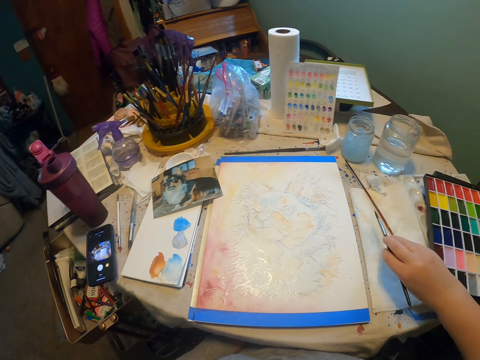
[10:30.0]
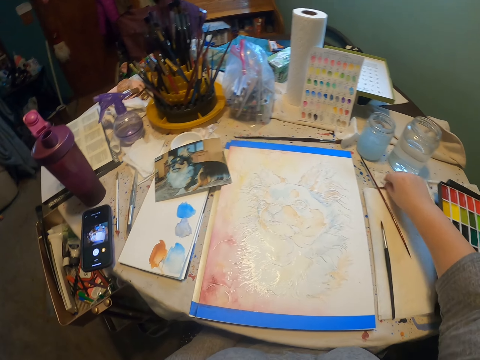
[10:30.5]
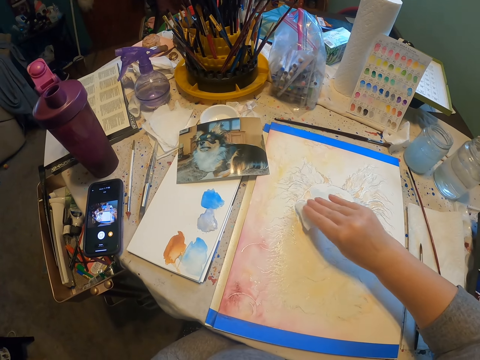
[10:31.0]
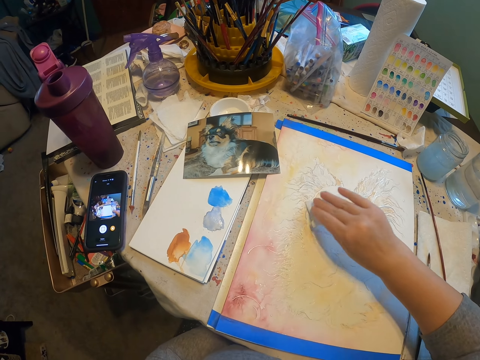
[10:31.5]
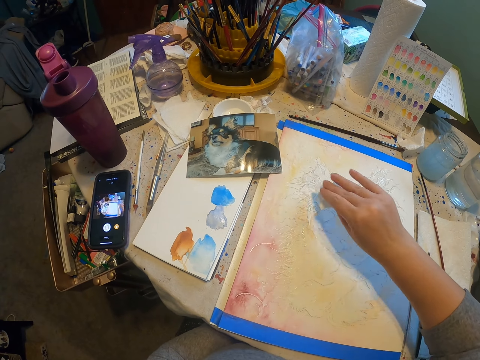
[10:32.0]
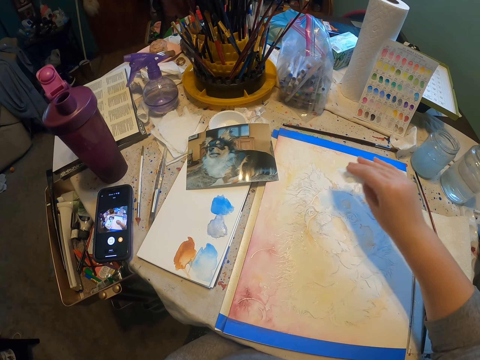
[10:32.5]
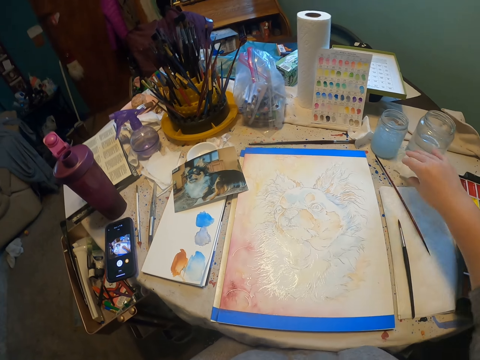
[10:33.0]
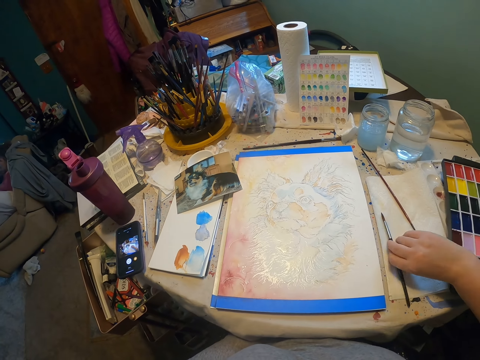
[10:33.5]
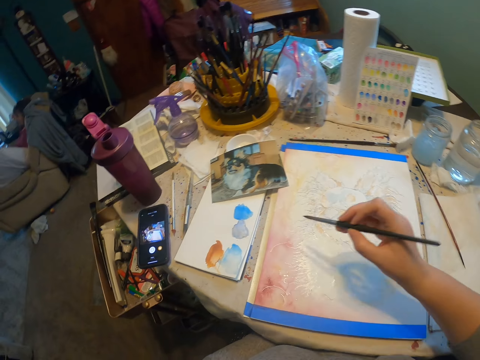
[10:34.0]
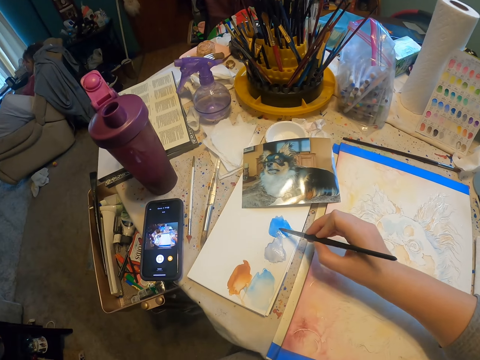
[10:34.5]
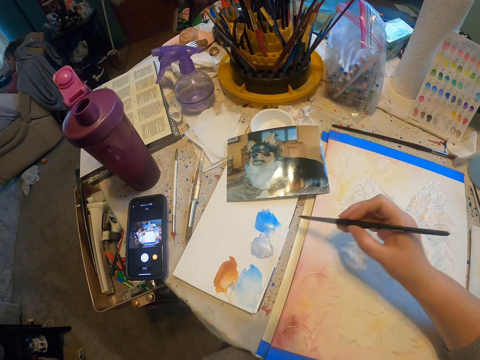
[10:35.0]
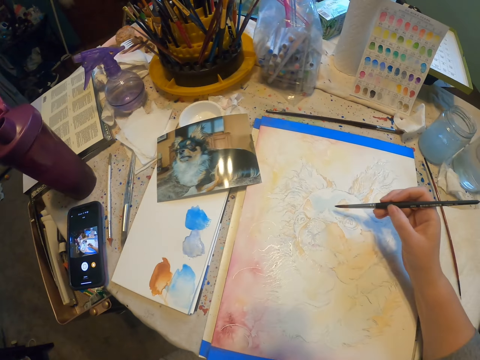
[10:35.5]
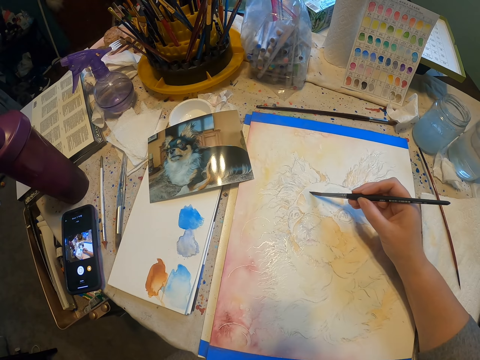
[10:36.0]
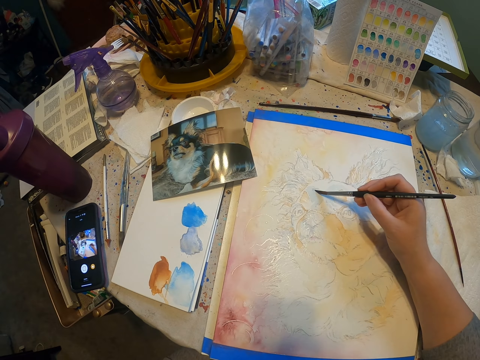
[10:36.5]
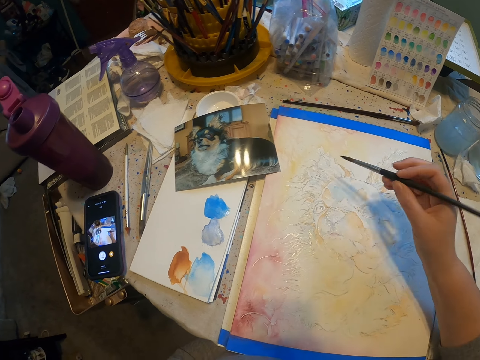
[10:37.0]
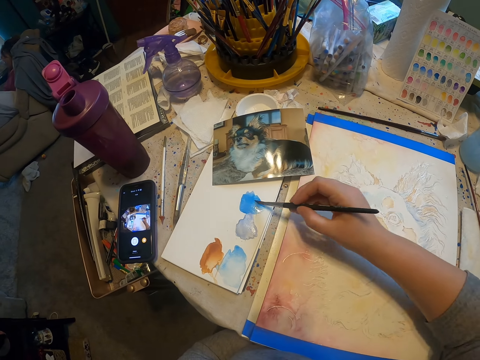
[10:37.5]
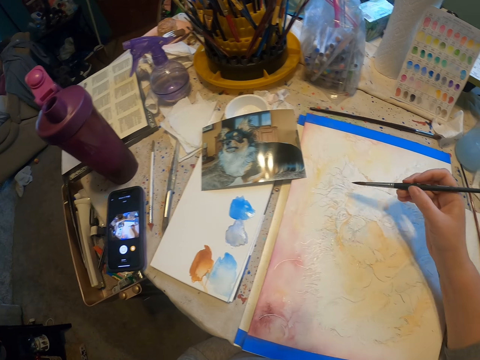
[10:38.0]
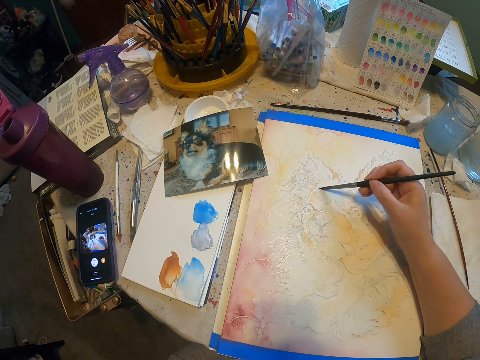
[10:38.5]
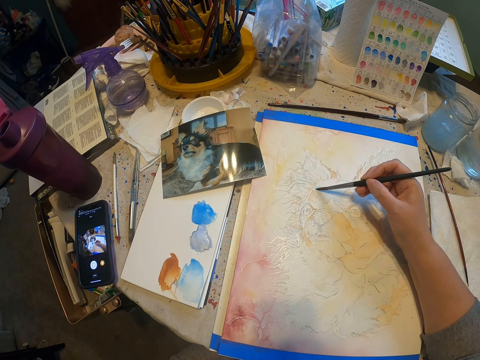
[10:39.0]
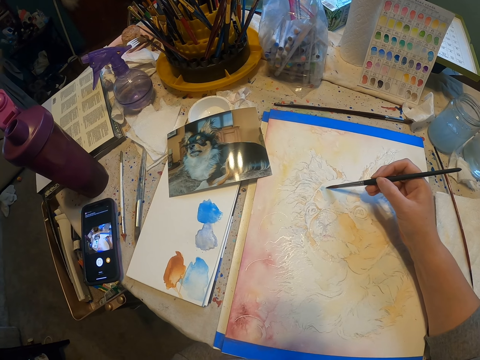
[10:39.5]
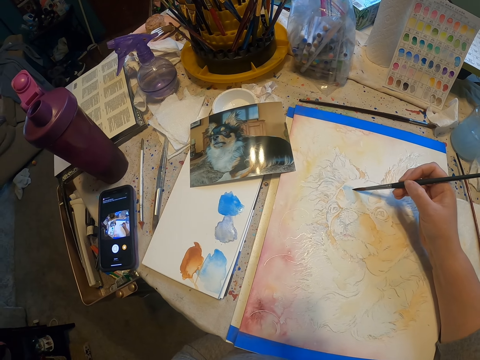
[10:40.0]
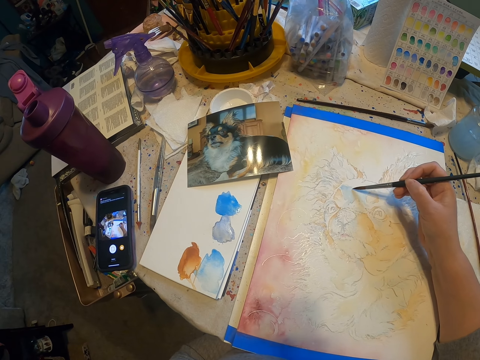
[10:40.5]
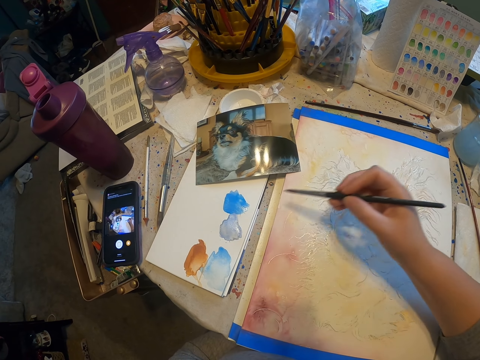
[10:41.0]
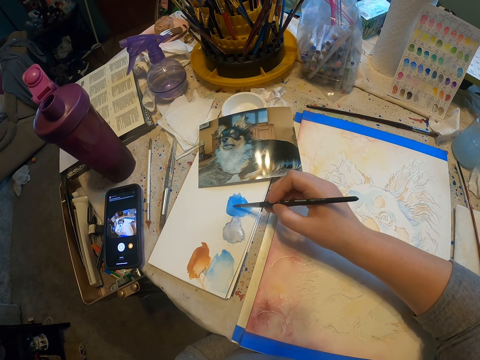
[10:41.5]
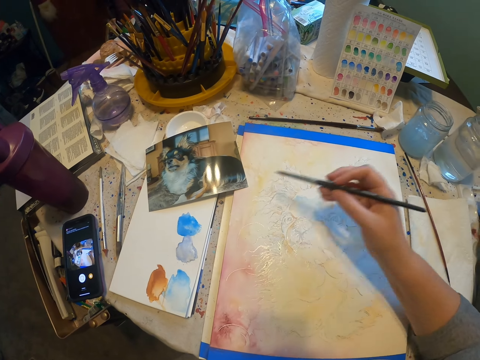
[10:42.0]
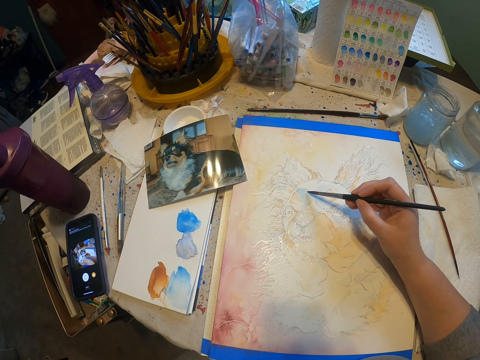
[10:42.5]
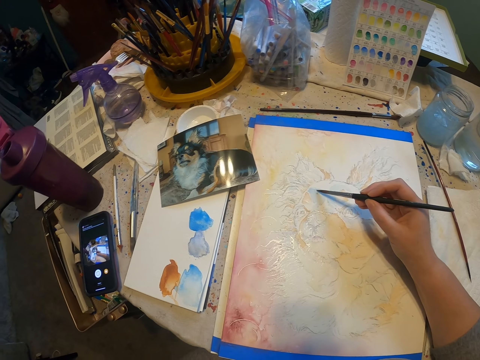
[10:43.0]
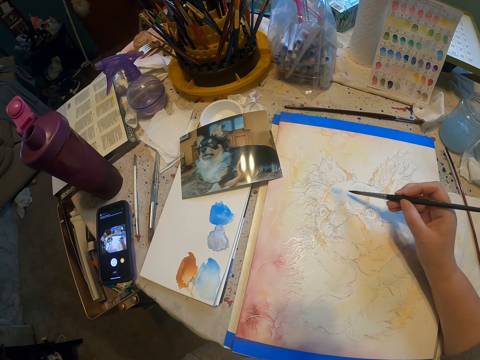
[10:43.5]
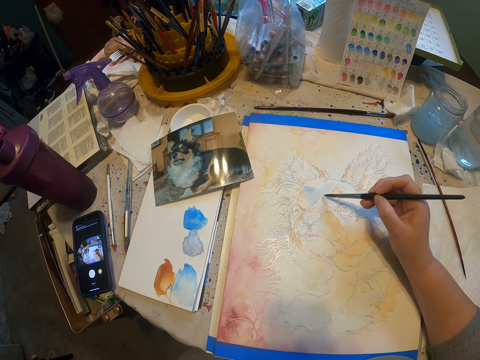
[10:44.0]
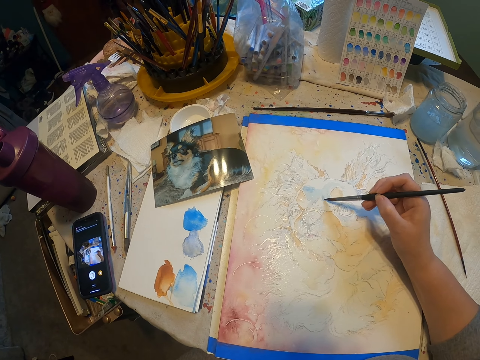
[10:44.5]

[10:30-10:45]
The camera wearer wipes the brush on a towel. They pick up a cloth and put the cloth on the picture. They rub some paint on the painting. They put the cloth on the table. They pick up a painting brush. They rub the paint brush on the blue paint. They paint the picture using the painting brush. They rub the painting brush on the paint. They apply the blue color on the painting using the painting brush. They rub the painting brush on the paint. They paint the picture using the painting brush.

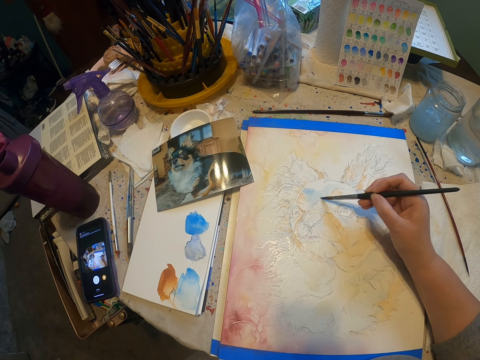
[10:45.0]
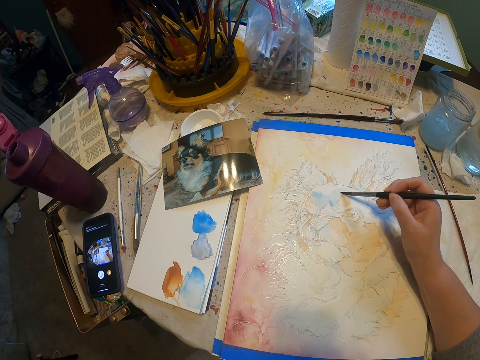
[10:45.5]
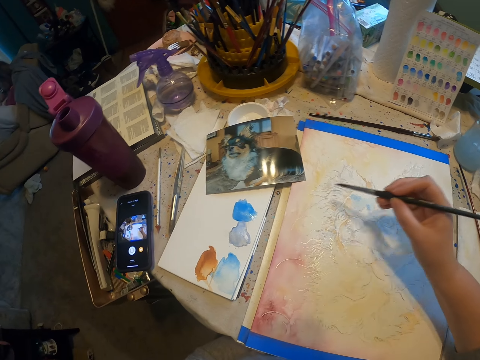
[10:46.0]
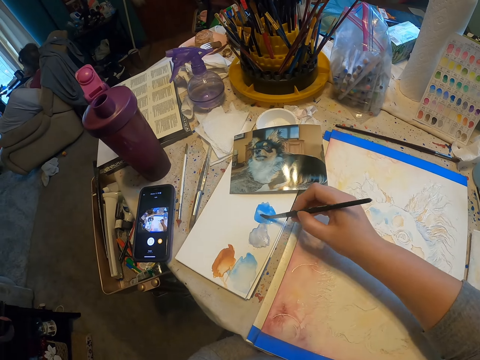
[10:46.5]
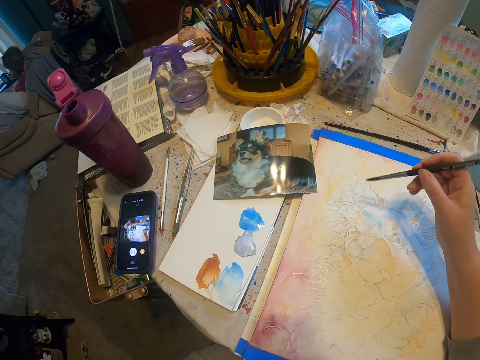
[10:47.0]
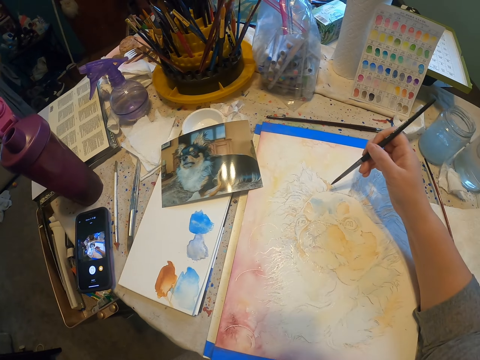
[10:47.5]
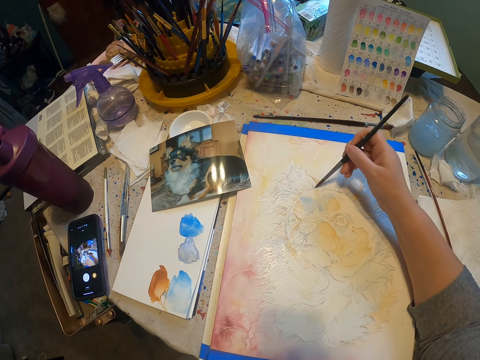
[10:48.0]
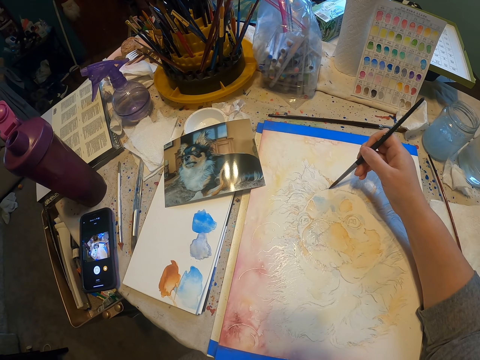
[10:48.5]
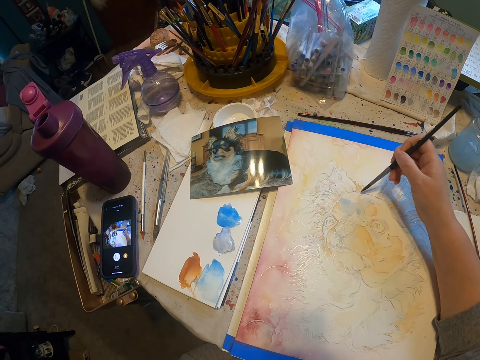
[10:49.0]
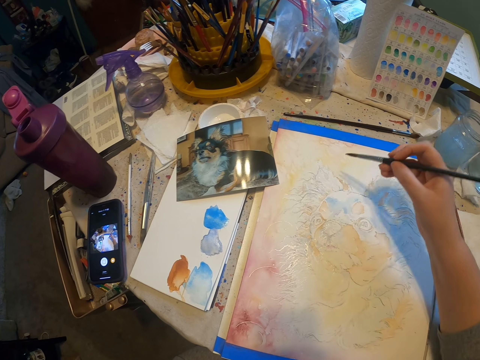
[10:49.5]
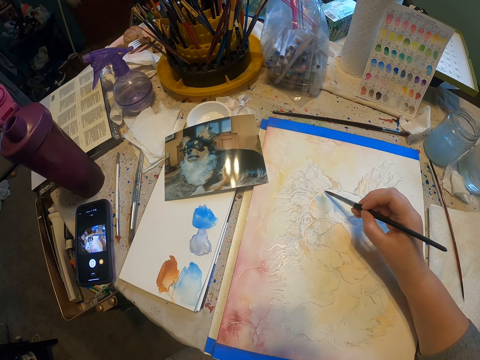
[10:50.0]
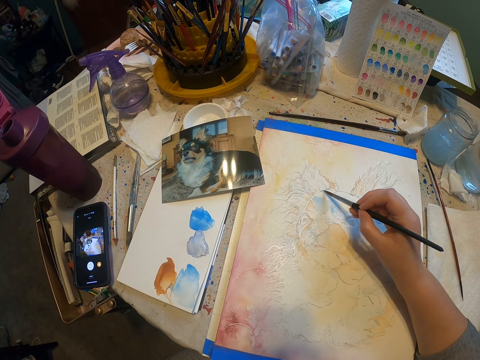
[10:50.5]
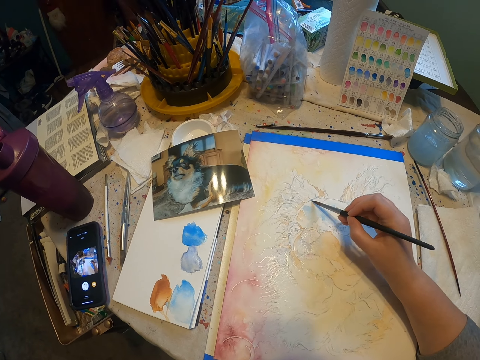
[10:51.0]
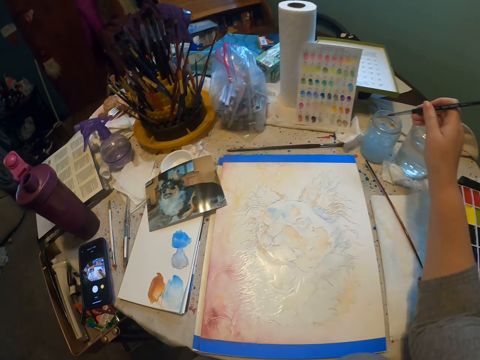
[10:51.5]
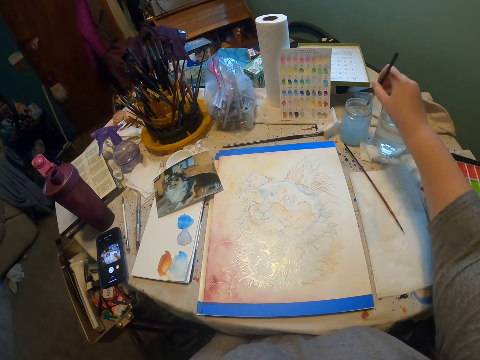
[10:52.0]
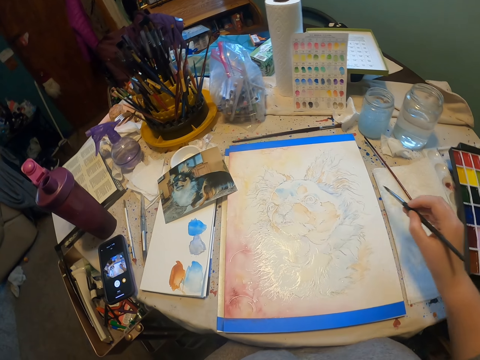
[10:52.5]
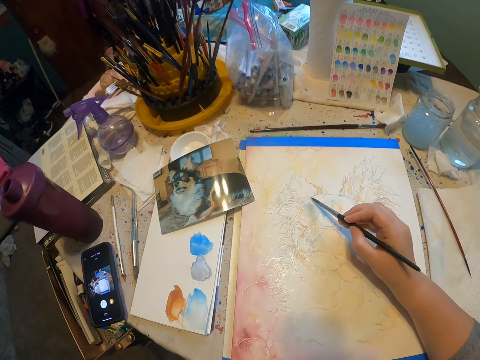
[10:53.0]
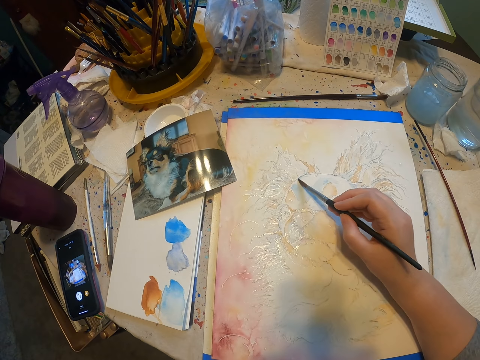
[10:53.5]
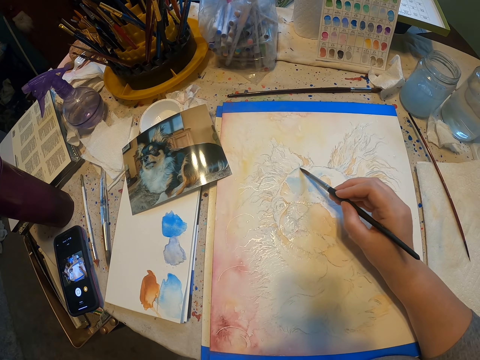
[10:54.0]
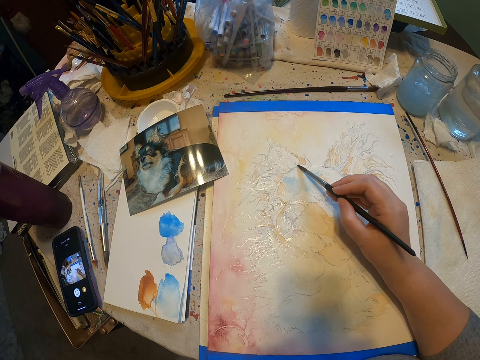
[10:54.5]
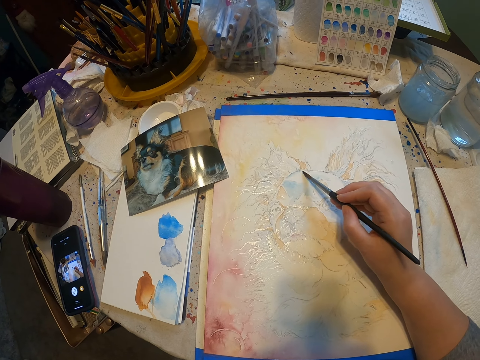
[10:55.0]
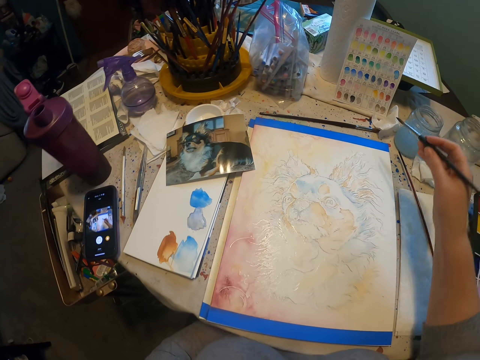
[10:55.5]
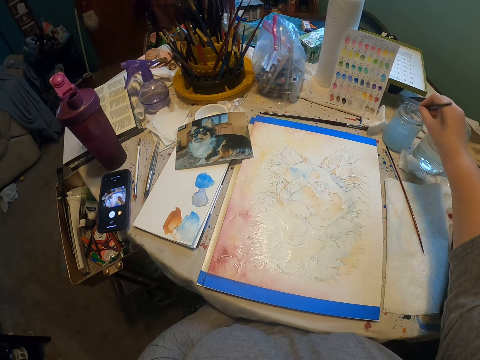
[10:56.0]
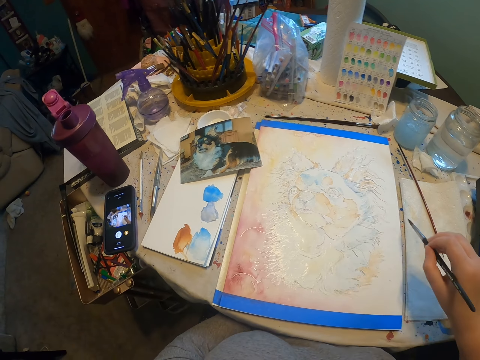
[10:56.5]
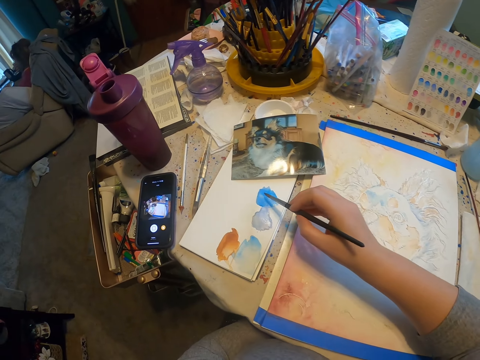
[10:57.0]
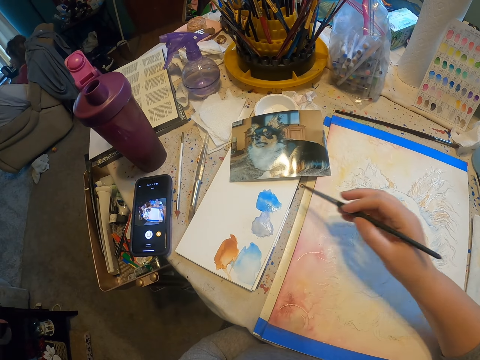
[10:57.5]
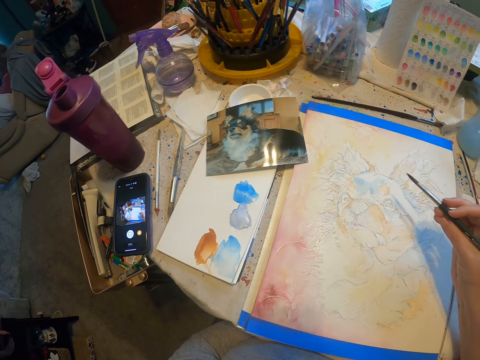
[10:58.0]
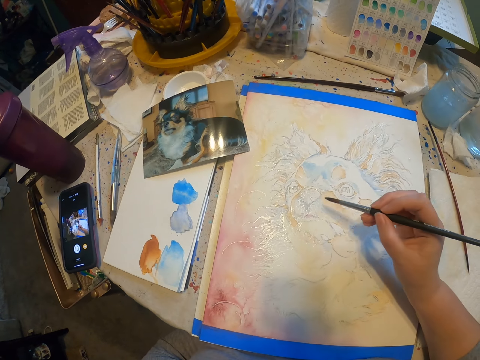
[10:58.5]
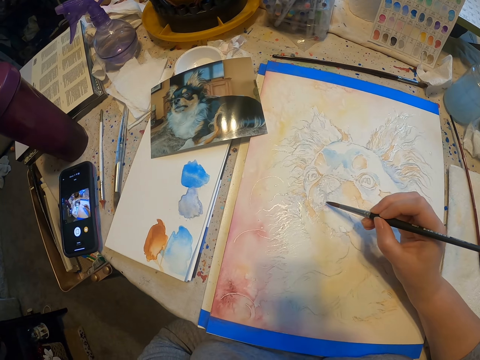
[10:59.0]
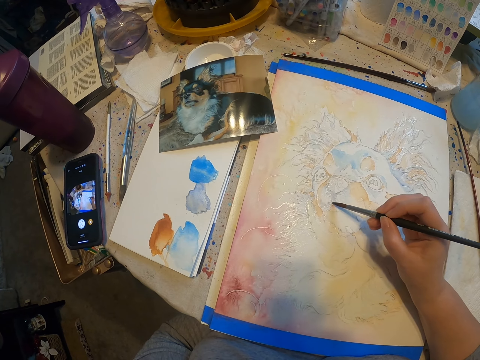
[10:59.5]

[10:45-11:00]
The camera wearer rubs the painting brush on the paint. They paint the picture using the painting brush. They dip the painting brush in the liquid. They rub the painting brush on the paint. They paint the picture using the painting brush.
